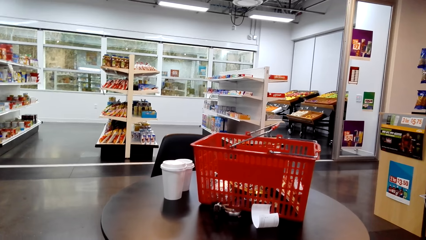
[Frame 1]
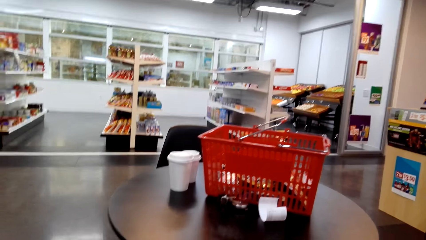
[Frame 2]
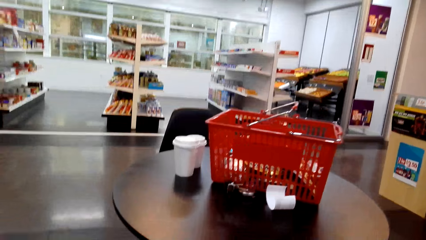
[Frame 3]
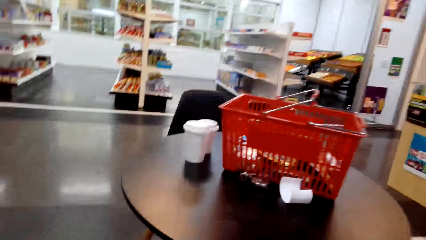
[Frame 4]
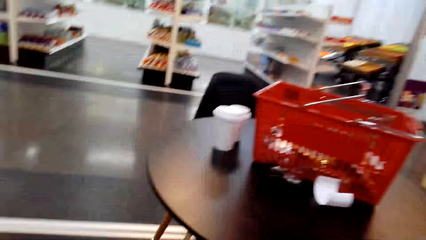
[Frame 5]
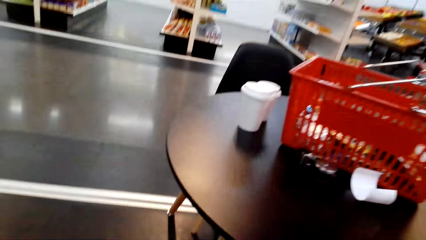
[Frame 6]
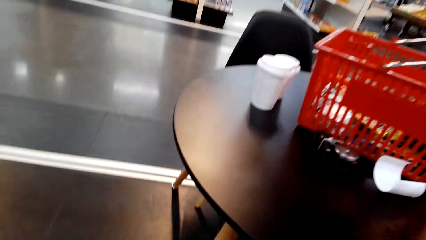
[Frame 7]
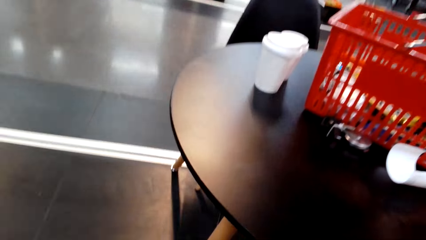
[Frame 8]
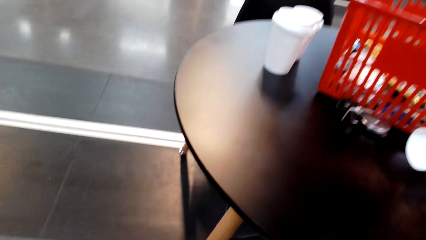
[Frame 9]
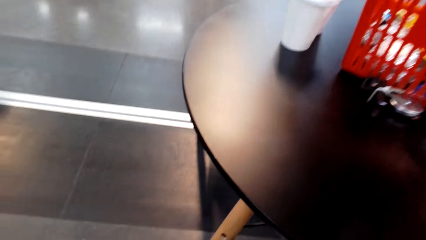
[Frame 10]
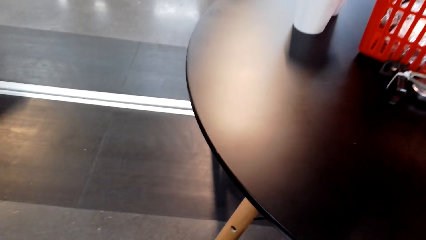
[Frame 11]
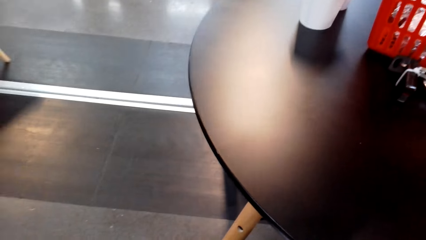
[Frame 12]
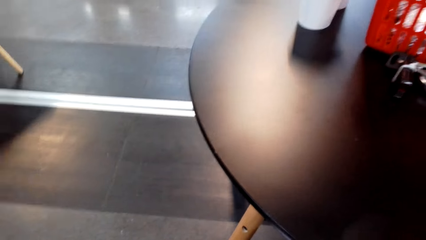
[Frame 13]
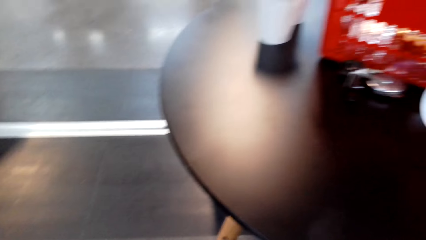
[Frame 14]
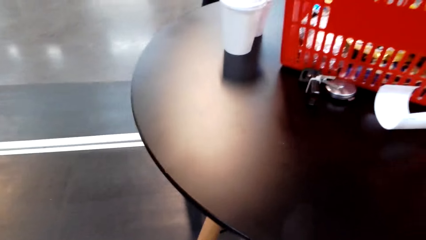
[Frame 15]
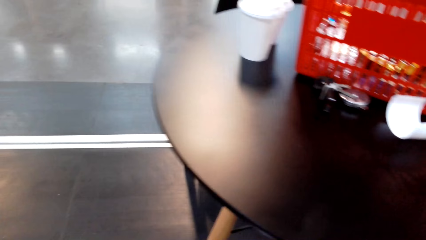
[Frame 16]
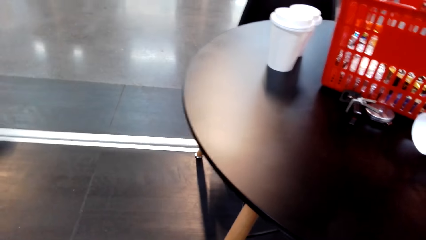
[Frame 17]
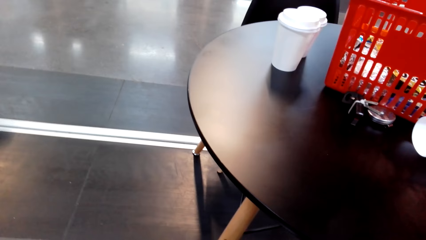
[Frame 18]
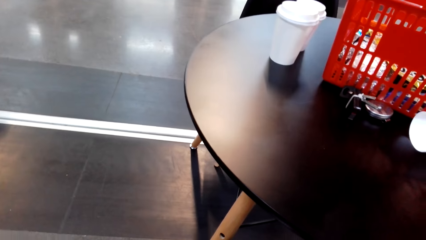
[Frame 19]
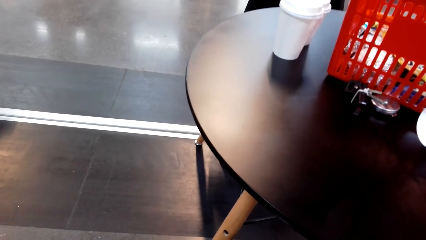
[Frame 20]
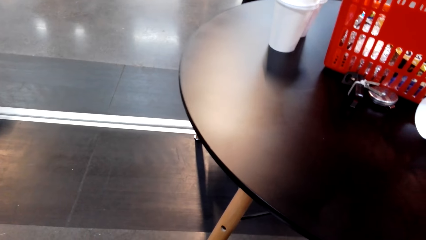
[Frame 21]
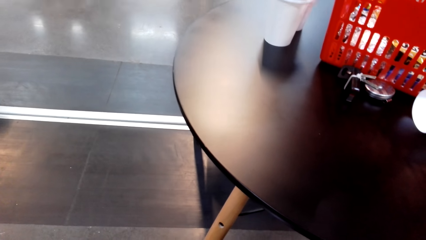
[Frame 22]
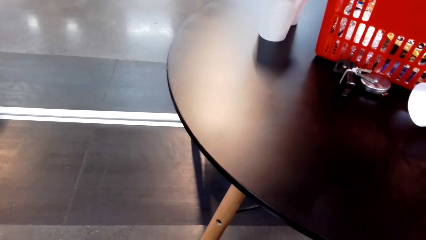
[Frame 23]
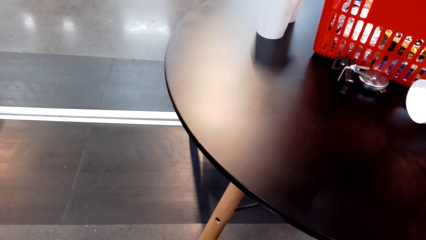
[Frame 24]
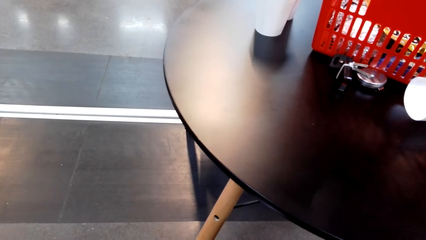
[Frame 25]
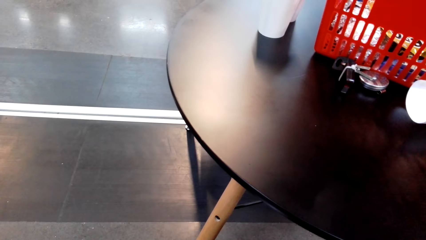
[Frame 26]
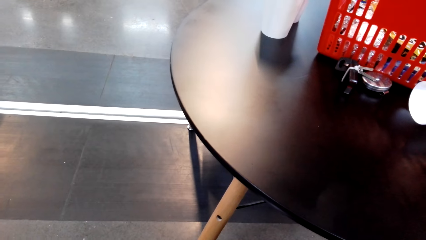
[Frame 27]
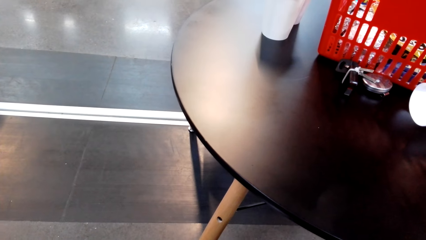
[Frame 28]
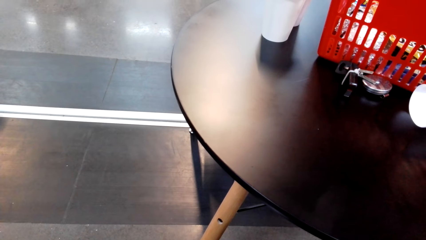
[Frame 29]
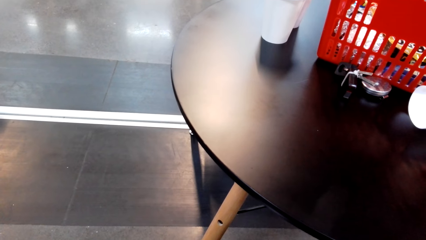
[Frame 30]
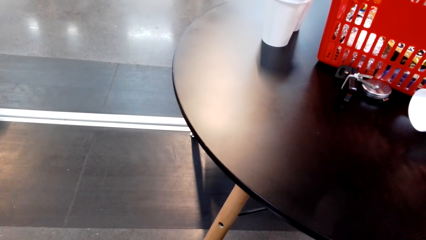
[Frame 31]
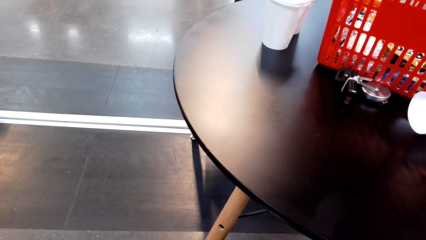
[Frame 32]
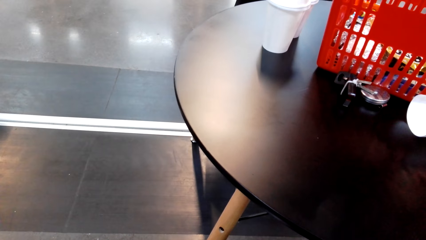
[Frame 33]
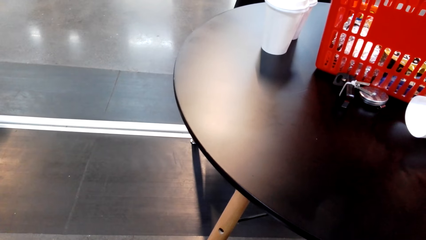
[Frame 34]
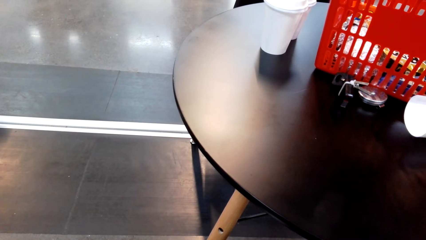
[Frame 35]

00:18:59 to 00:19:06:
The camera wearer looks around.

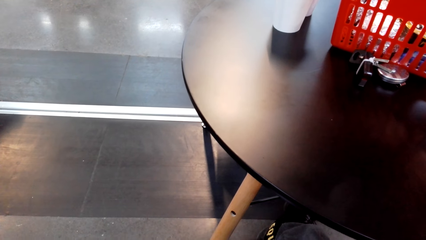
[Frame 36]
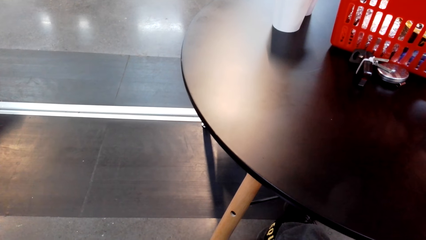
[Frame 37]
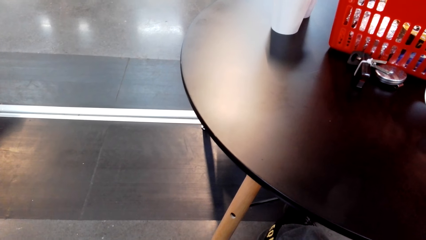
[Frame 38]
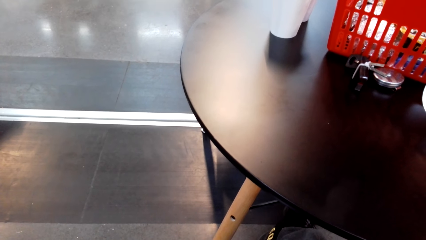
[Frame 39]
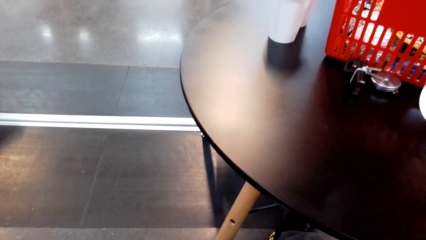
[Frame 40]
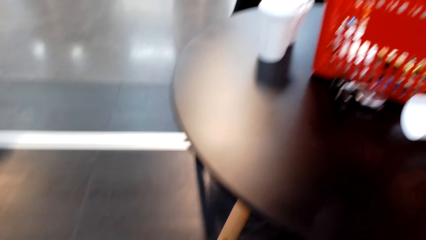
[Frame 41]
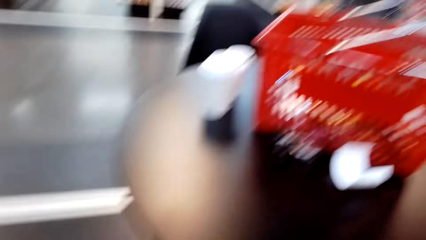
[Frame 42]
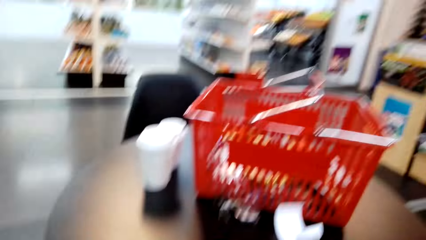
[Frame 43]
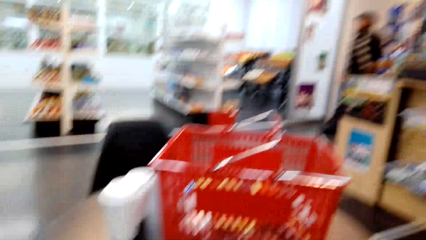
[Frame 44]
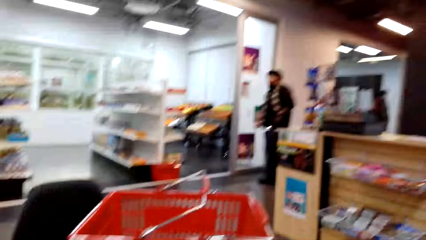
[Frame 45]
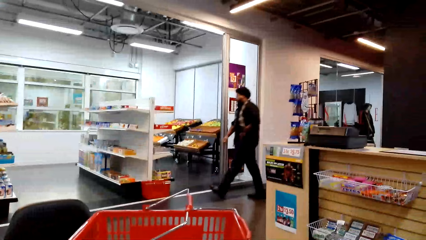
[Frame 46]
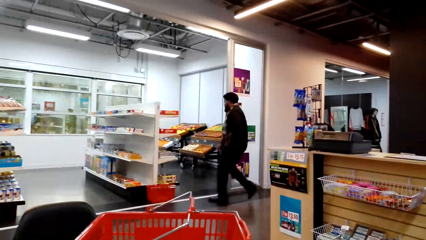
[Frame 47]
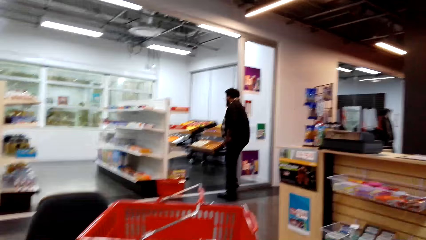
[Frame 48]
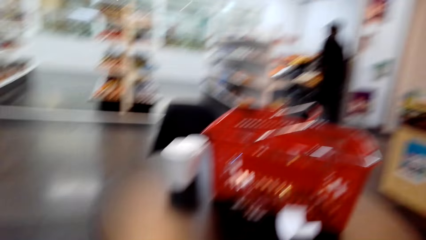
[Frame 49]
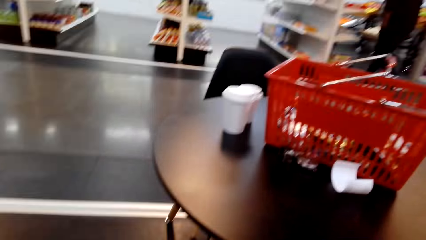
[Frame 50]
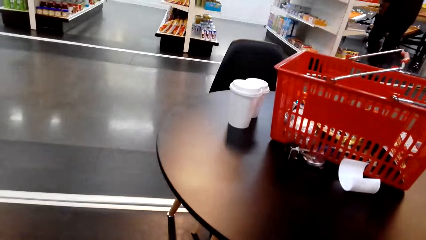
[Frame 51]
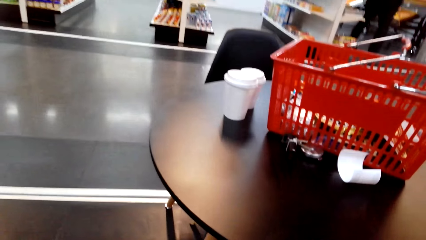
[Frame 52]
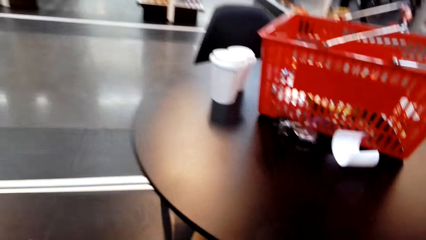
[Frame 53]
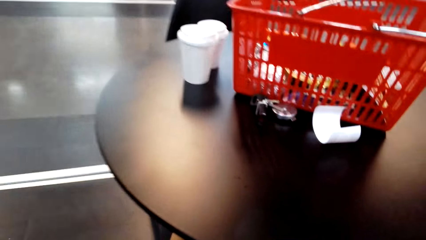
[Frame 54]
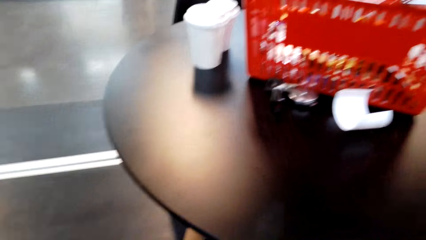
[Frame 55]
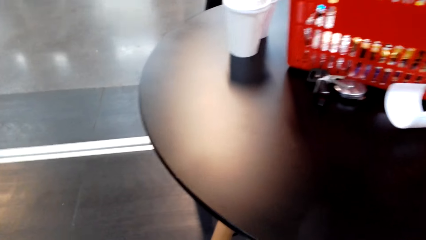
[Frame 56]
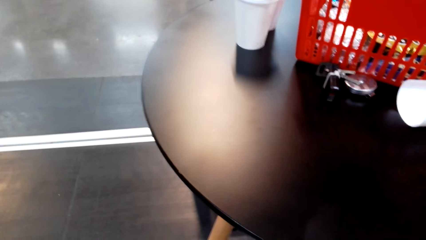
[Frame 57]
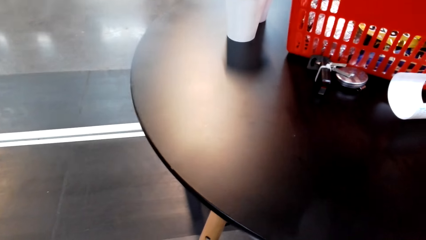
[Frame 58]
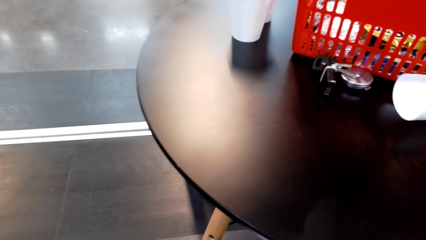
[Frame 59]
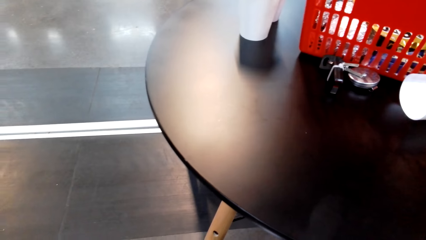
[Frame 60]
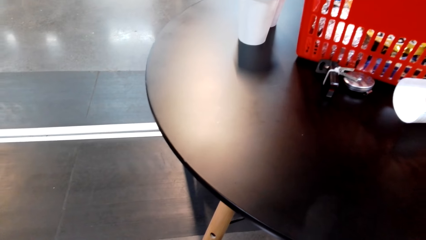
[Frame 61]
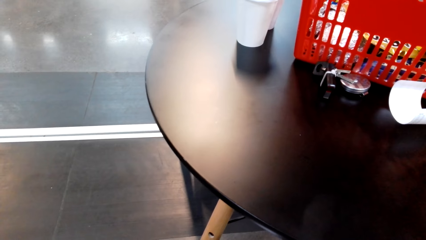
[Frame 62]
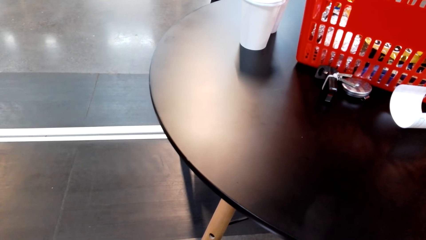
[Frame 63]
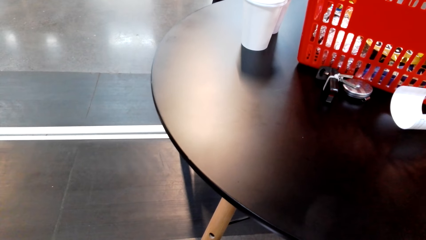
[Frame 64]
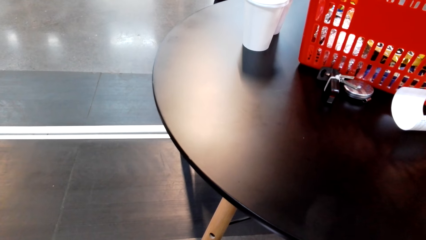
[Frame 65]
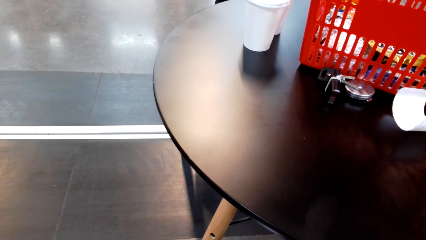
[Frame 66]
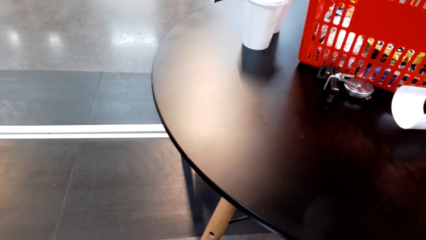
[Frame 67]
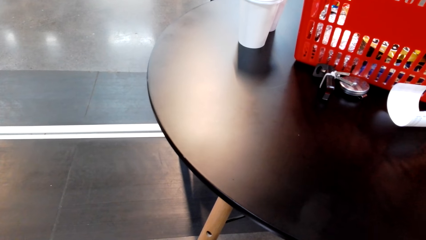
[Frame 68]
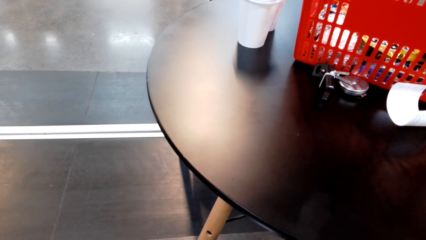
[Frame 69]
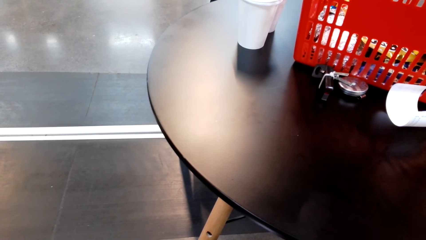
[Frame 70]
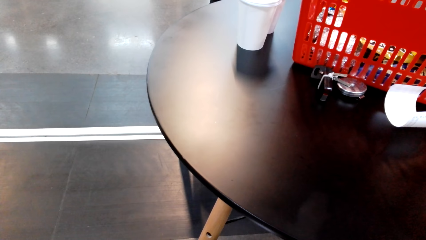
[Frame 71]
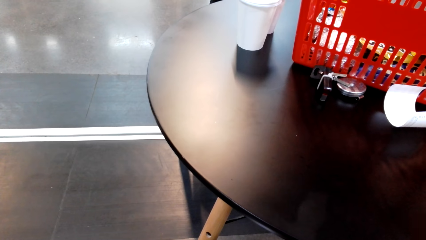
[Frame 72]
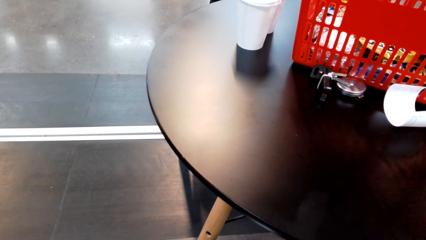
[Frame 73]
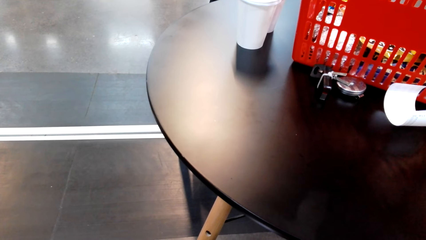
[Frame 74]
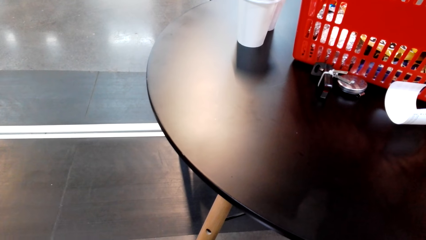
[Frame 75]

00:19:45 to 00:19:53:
The camera wearer looks around. A man walks around.
